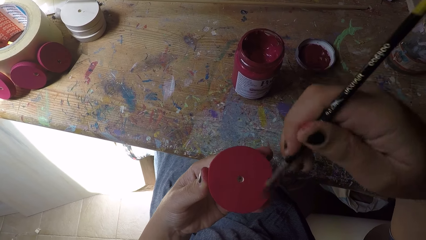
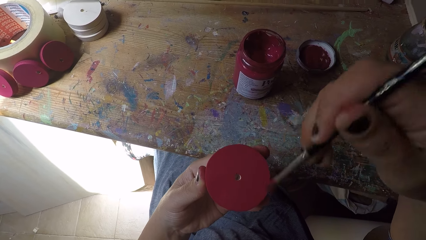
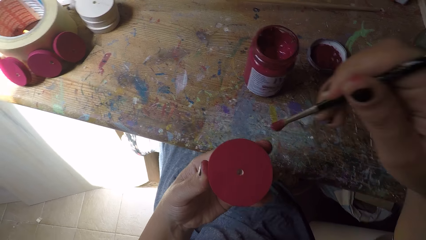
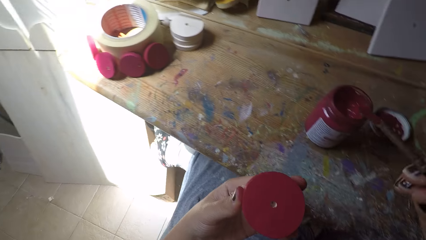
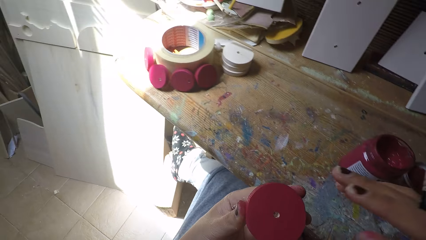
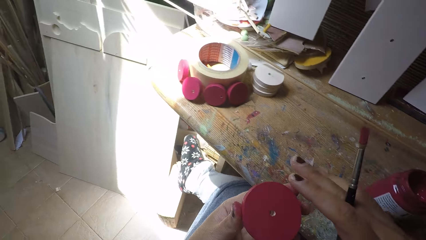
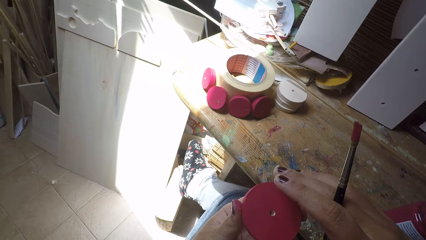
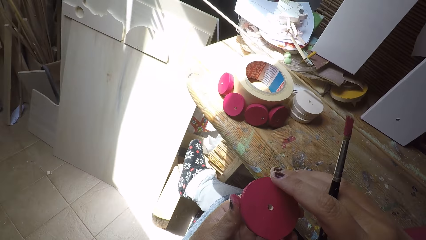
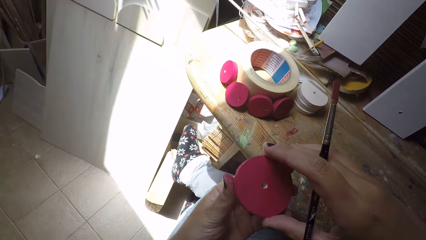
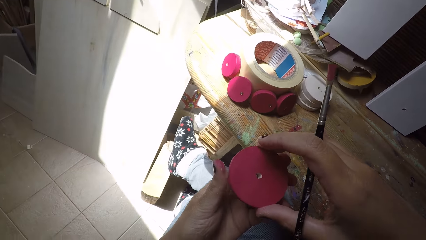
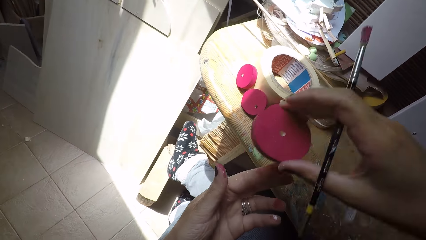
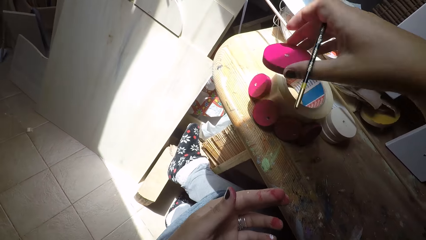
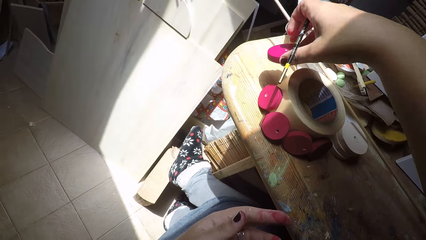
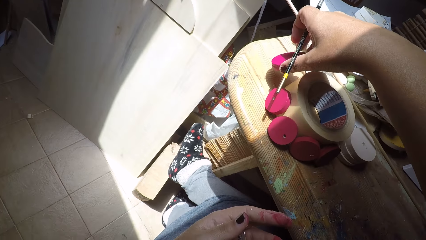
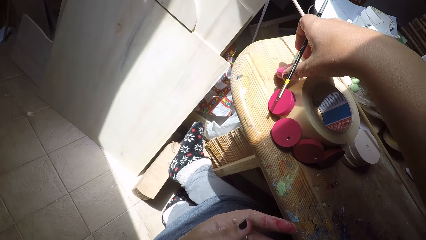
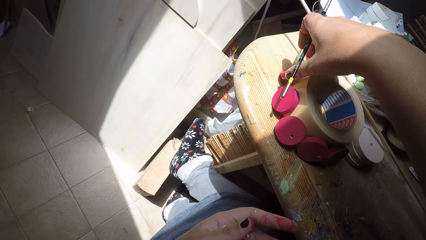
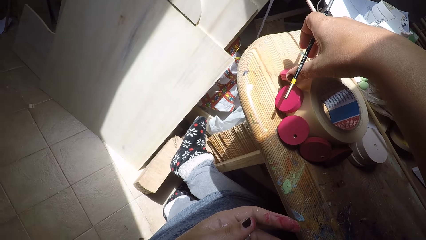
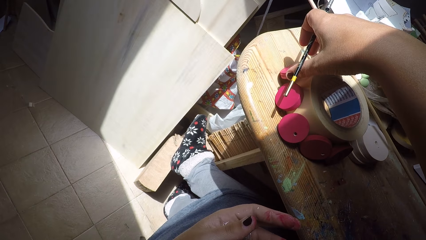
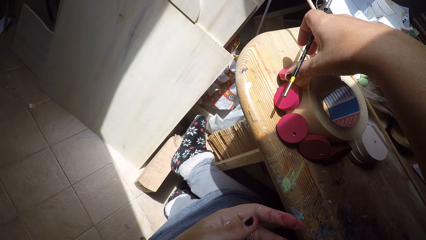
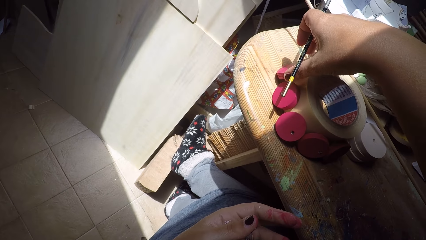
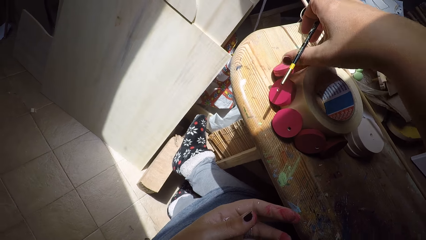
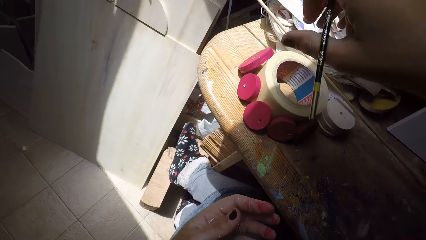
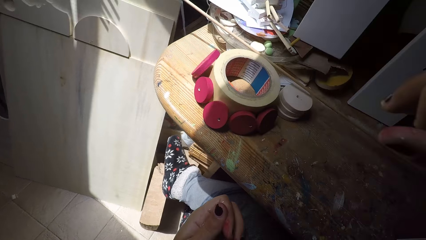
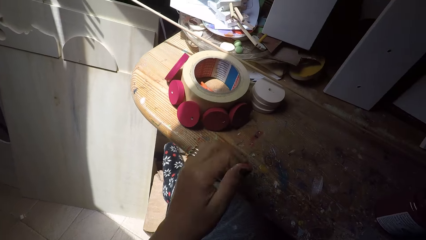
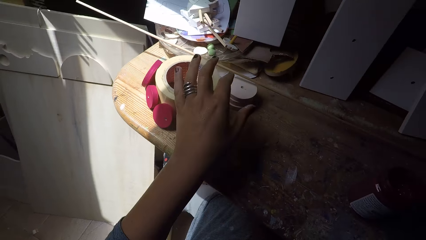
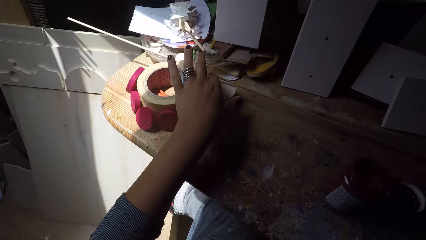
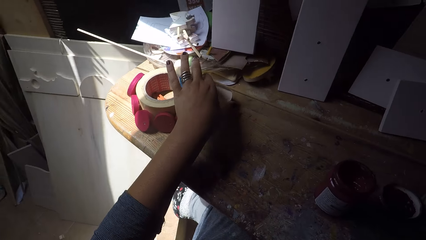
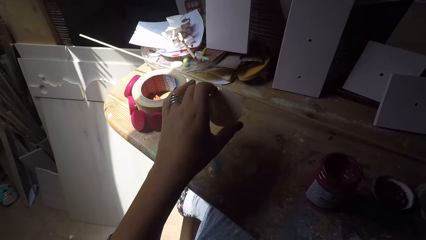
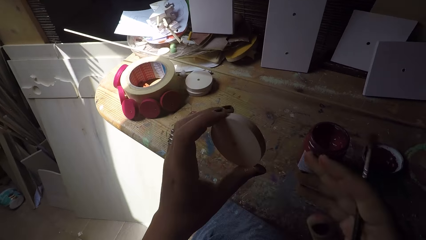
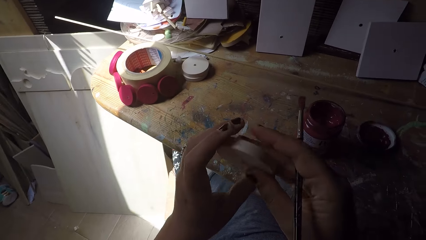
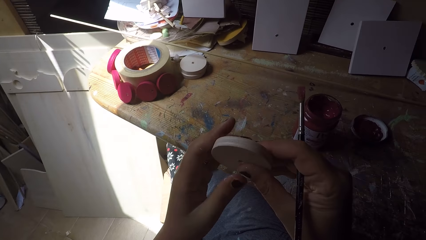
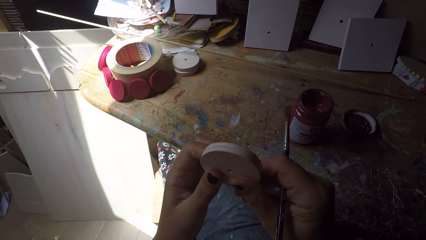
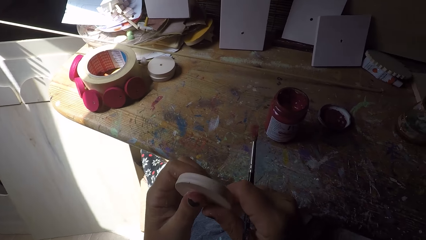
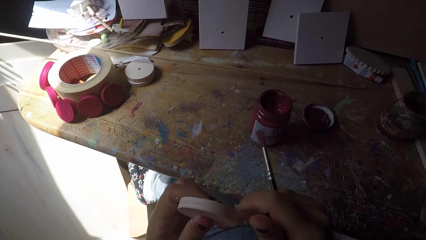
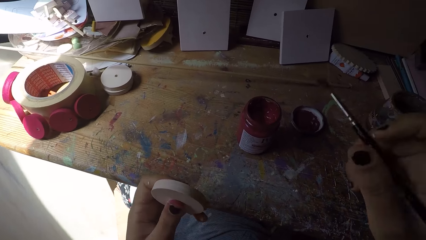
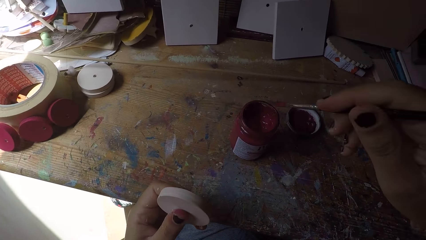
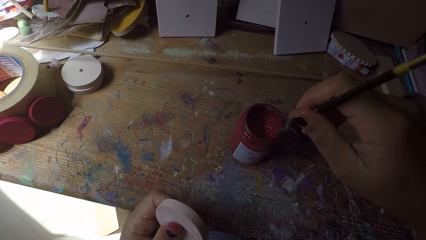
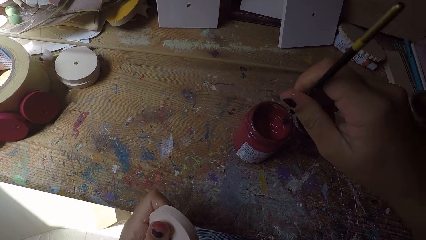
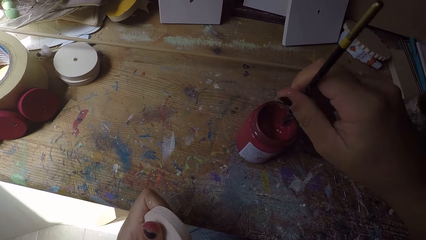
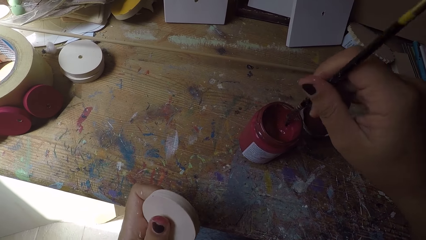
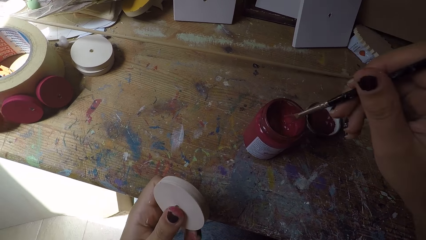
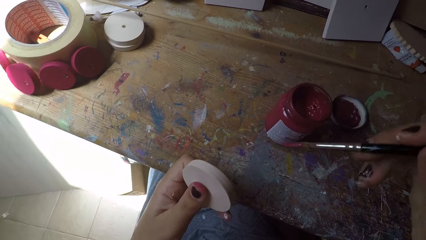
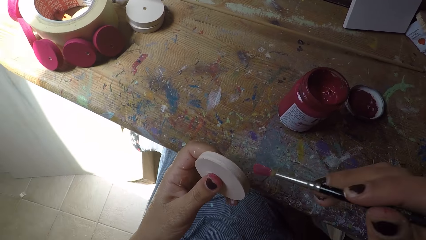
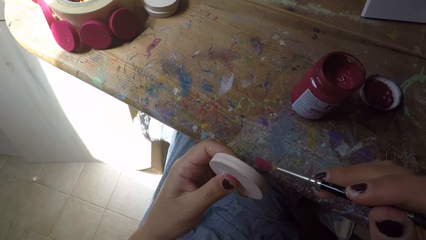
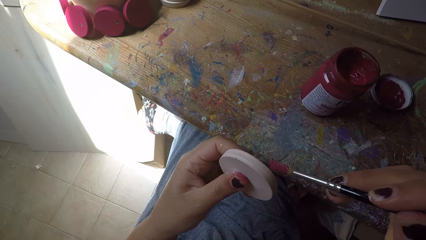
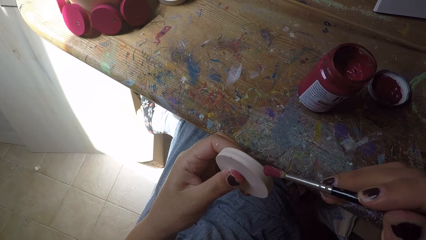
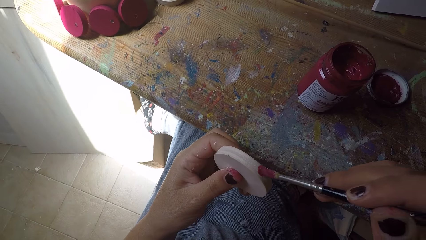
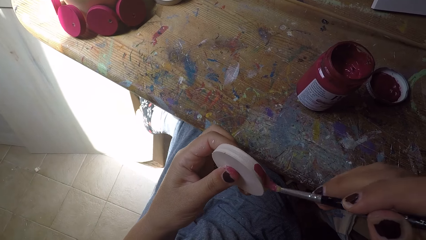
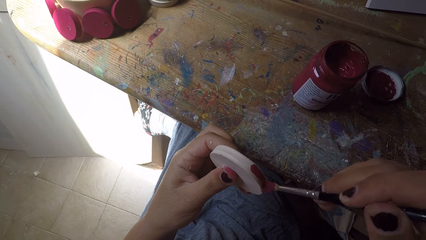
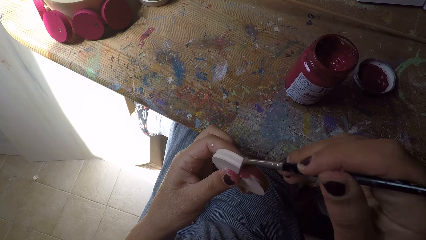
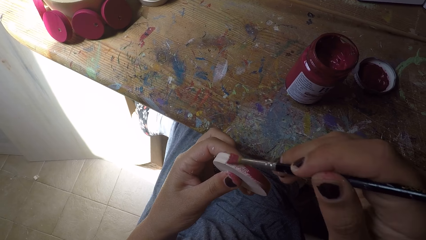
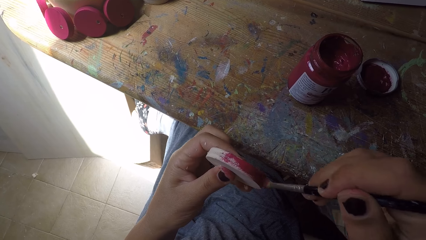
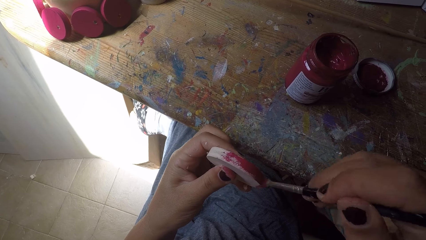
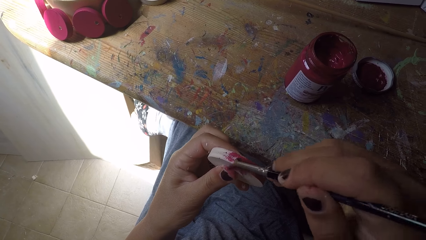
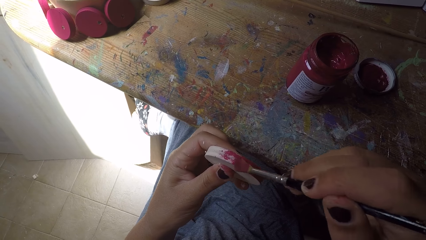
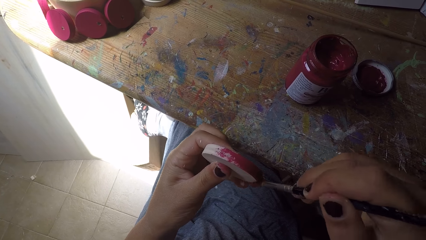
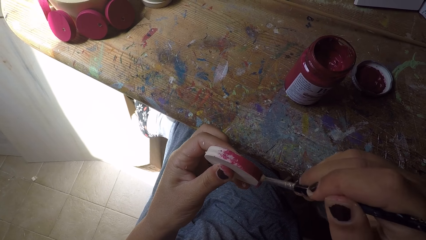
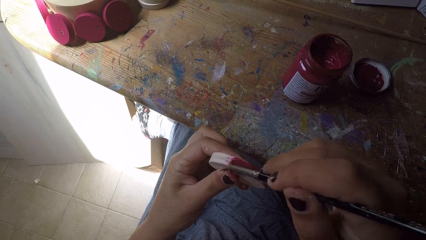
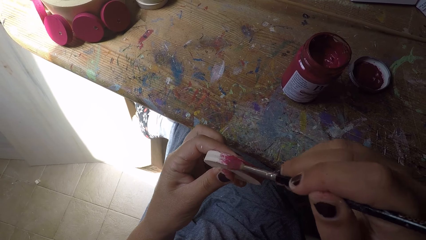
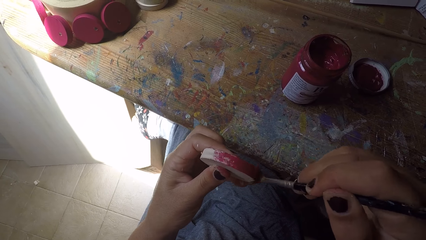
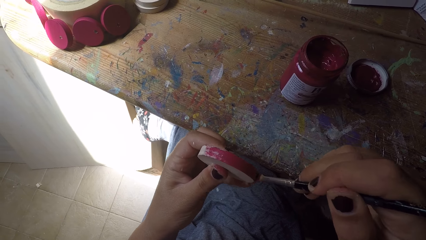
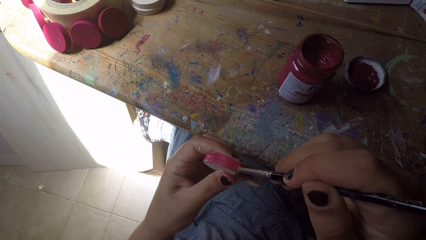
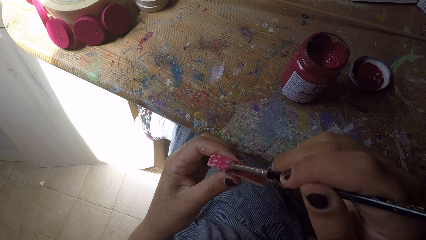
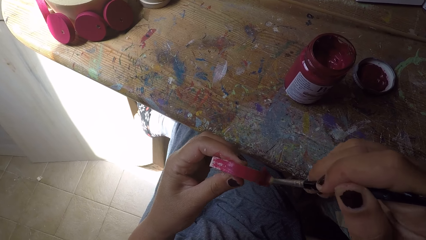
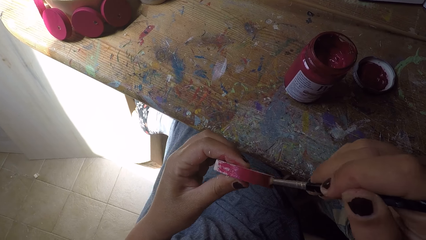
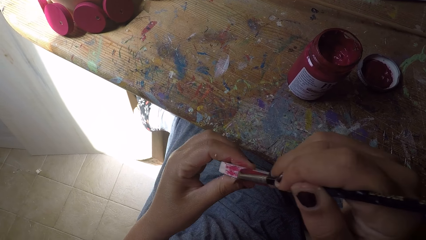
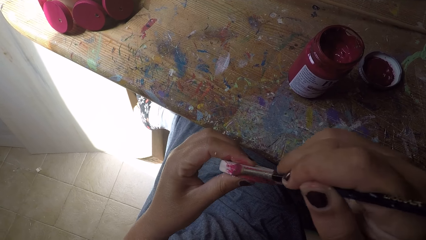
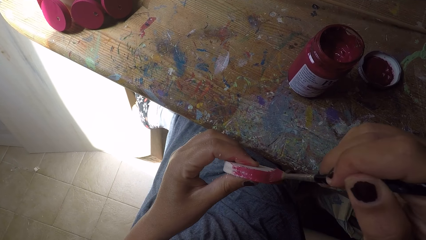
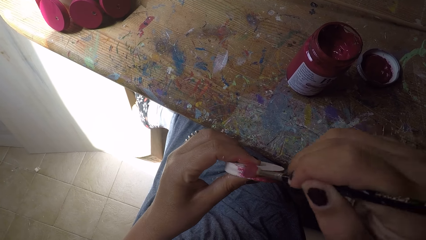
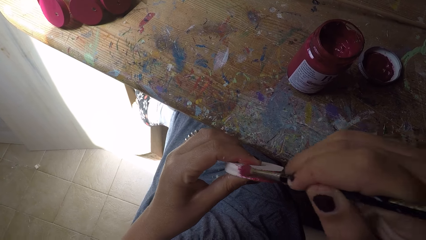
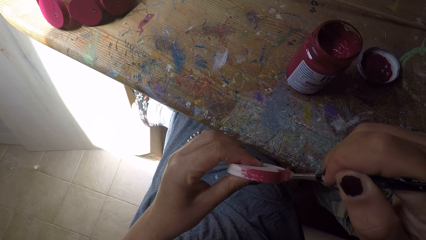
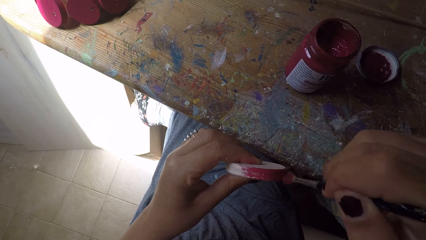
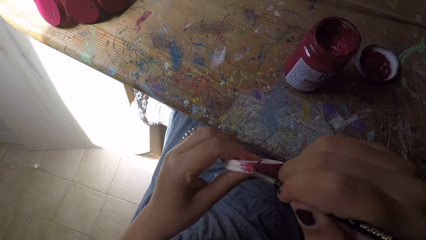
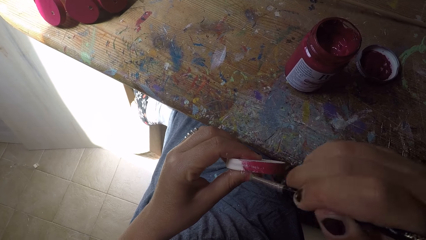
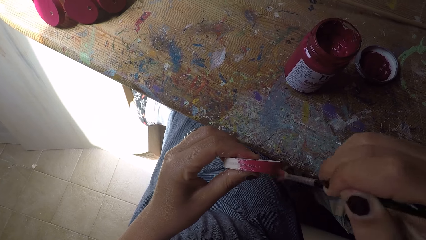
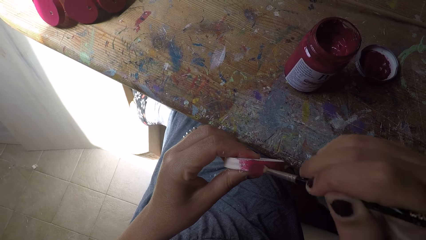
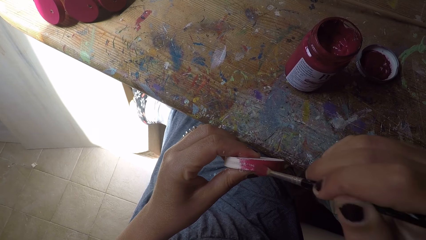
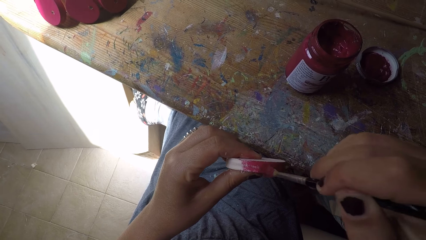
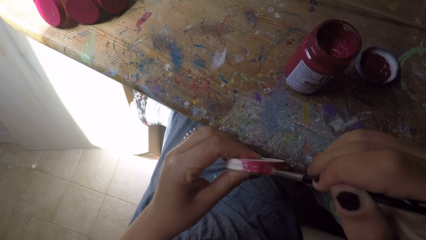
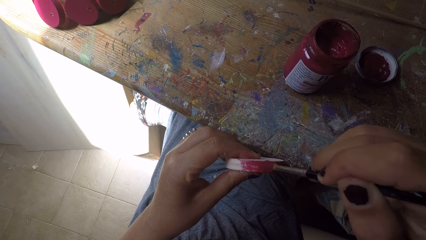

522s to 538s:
The camera wearer passes the wood ornament from her left hand to her right hand. She drops the wood ornament beside the sellotape on the workbench with her right hand. She picks up another wood ornament from the workbench with her left hand. She cleans the wood ornament with both hands. She scoops paint from the paint can with the paint brush in her right hand. She paints the wood ornament with the paint brush in her right hand.
